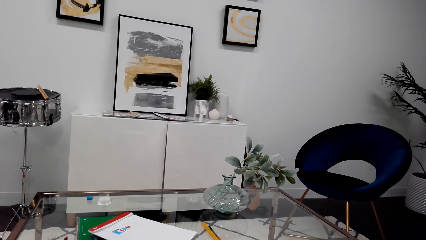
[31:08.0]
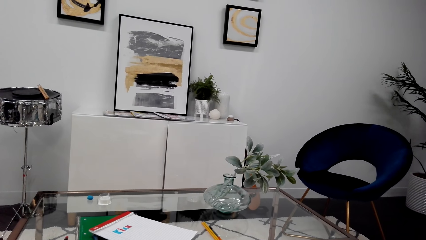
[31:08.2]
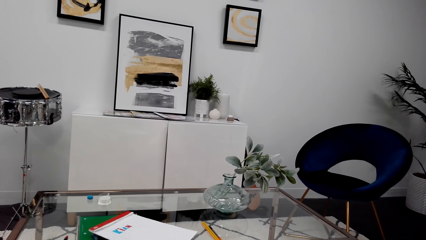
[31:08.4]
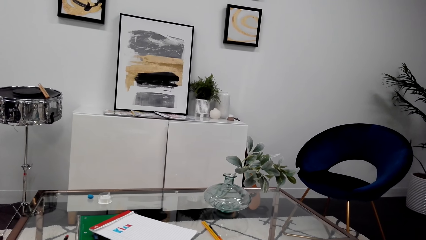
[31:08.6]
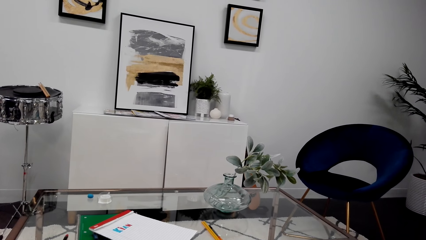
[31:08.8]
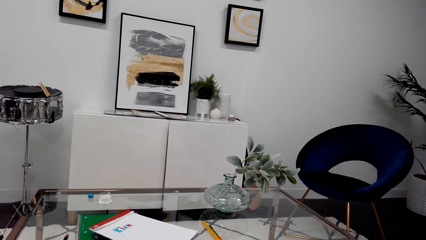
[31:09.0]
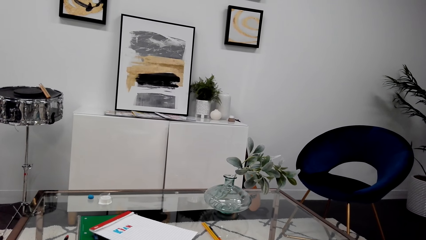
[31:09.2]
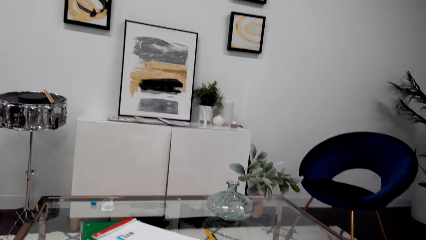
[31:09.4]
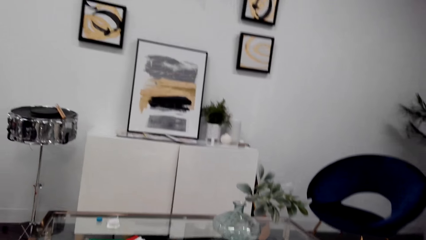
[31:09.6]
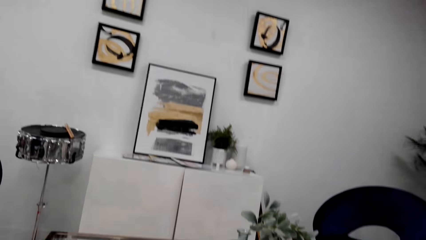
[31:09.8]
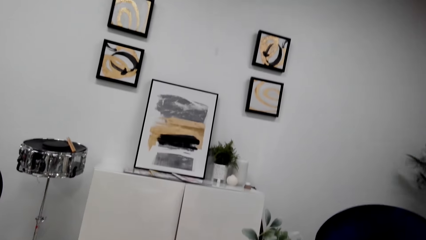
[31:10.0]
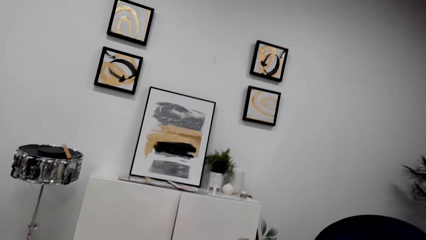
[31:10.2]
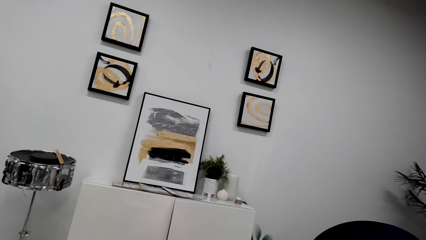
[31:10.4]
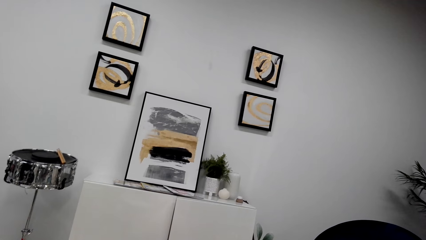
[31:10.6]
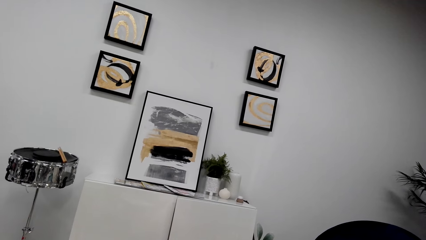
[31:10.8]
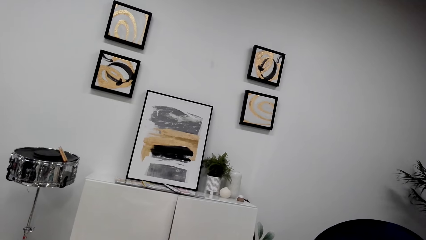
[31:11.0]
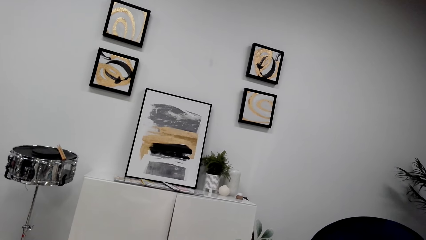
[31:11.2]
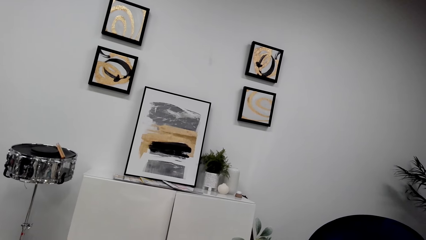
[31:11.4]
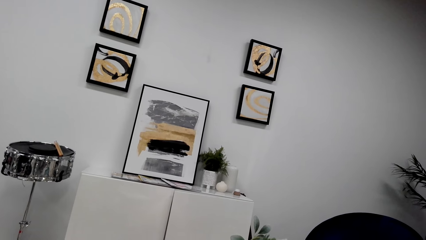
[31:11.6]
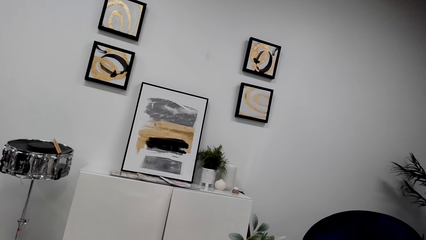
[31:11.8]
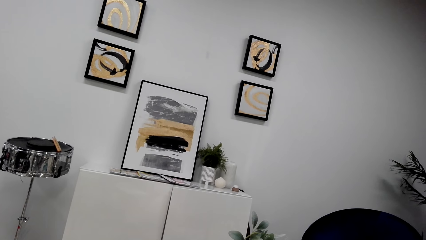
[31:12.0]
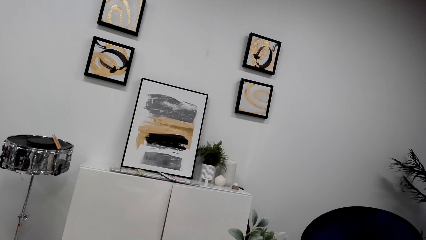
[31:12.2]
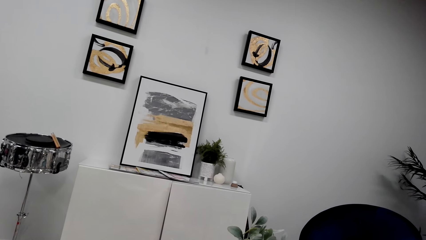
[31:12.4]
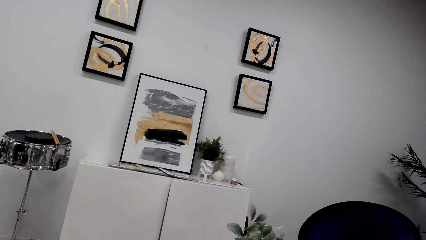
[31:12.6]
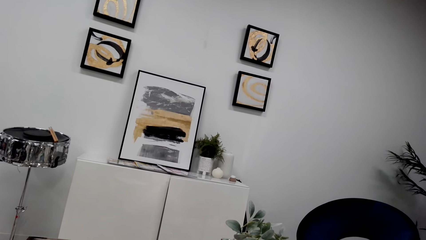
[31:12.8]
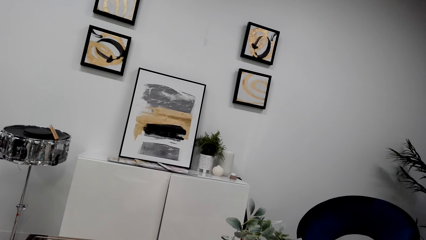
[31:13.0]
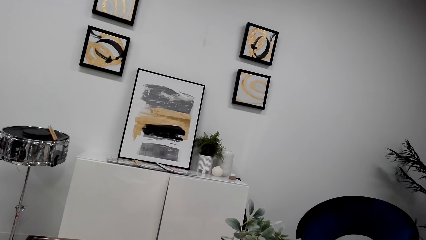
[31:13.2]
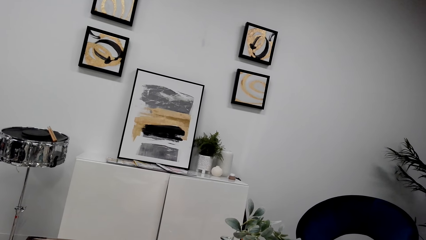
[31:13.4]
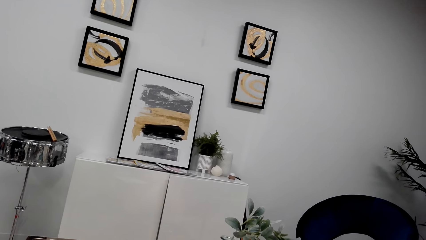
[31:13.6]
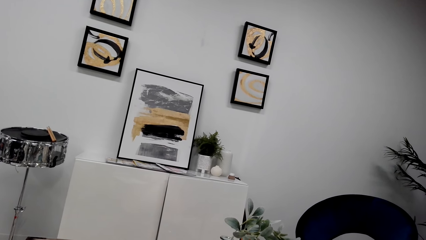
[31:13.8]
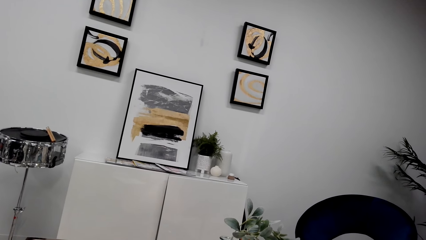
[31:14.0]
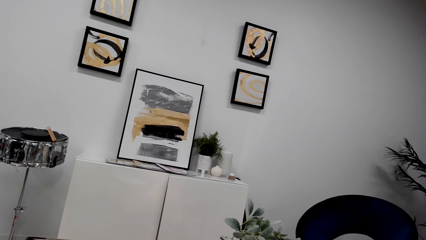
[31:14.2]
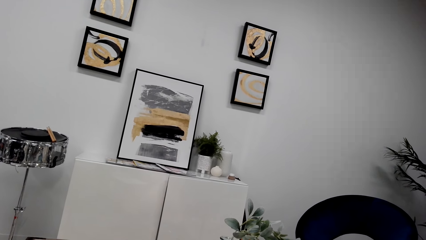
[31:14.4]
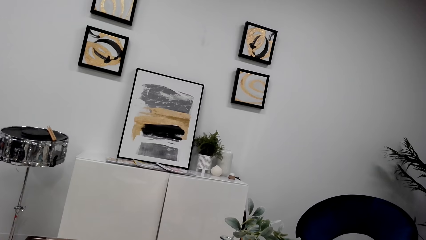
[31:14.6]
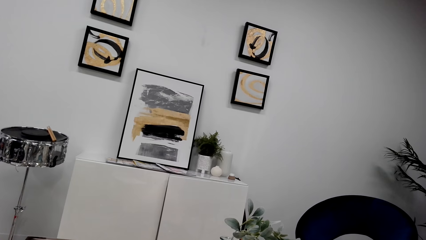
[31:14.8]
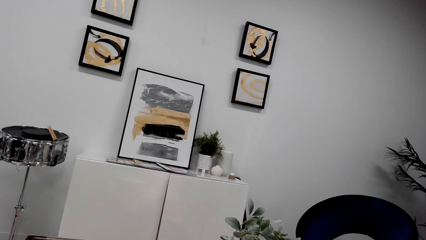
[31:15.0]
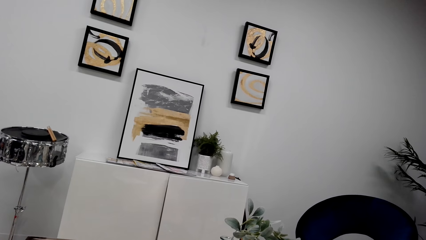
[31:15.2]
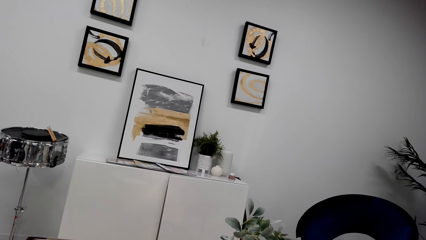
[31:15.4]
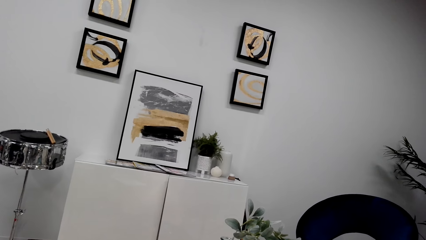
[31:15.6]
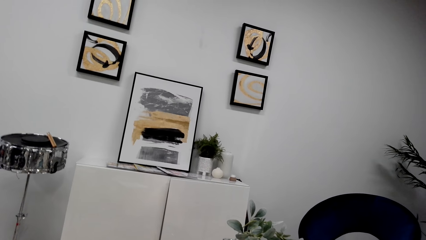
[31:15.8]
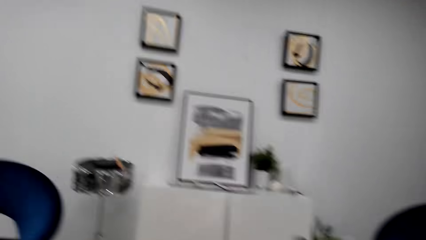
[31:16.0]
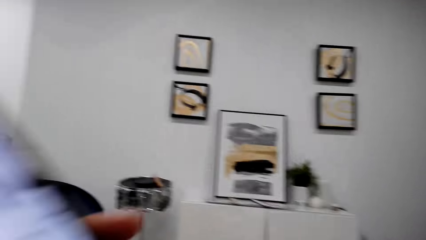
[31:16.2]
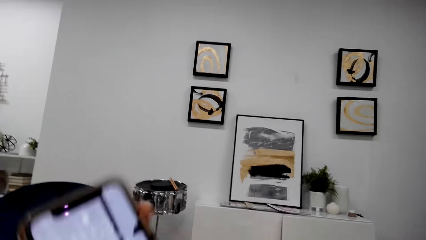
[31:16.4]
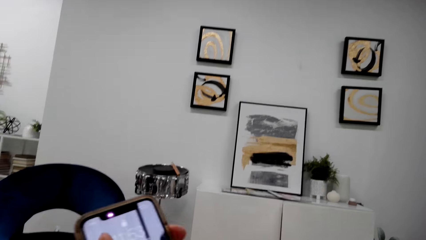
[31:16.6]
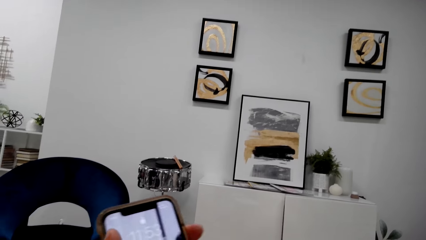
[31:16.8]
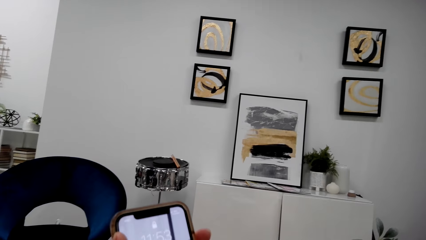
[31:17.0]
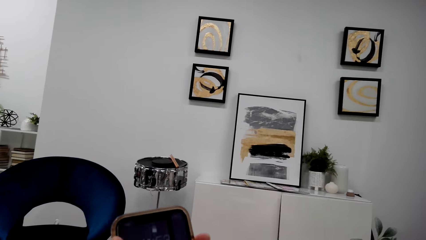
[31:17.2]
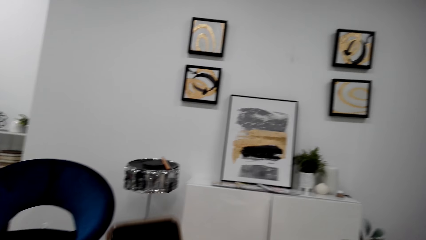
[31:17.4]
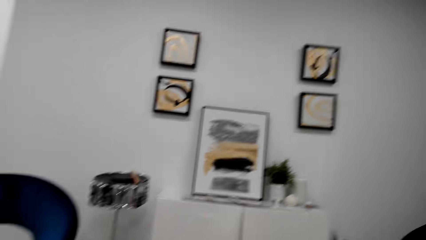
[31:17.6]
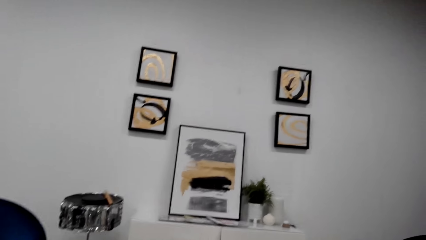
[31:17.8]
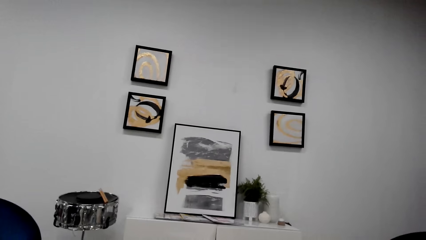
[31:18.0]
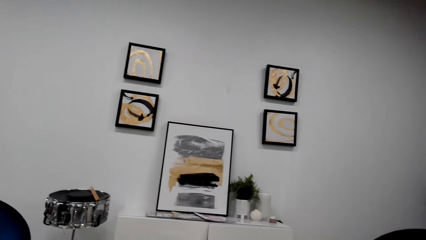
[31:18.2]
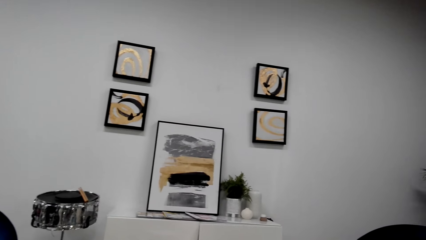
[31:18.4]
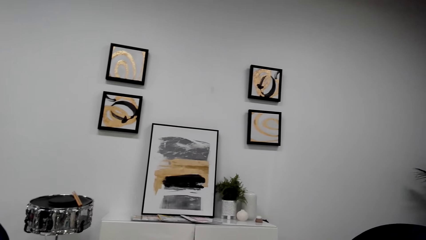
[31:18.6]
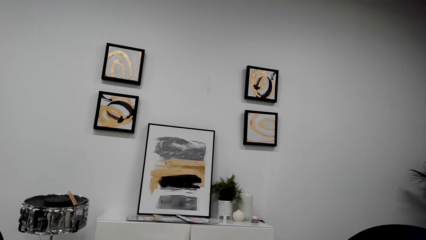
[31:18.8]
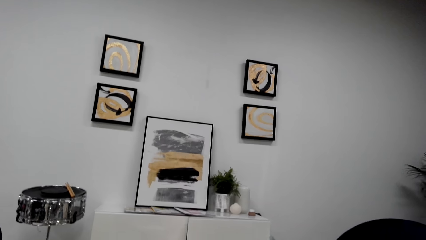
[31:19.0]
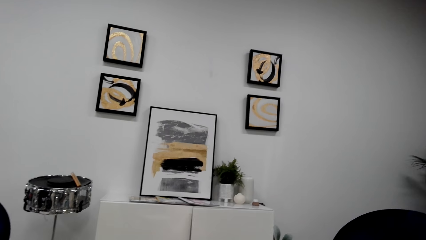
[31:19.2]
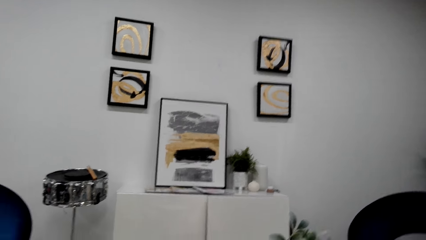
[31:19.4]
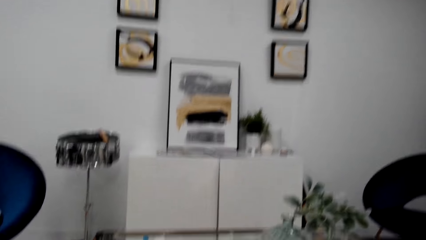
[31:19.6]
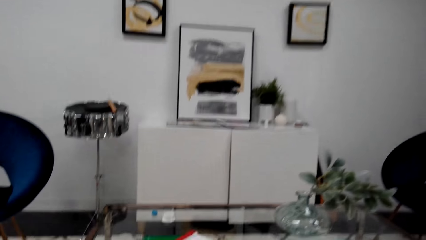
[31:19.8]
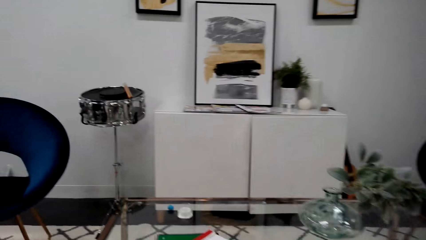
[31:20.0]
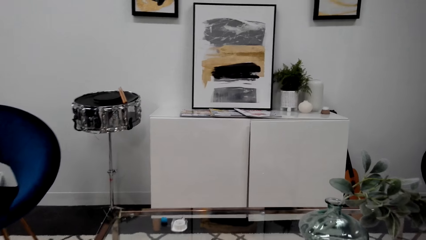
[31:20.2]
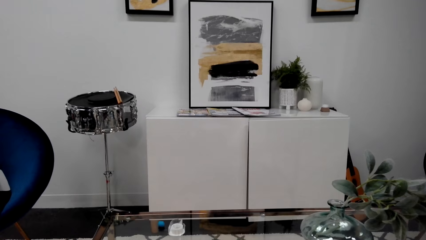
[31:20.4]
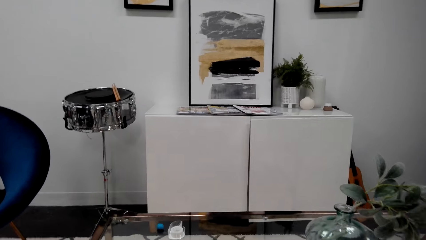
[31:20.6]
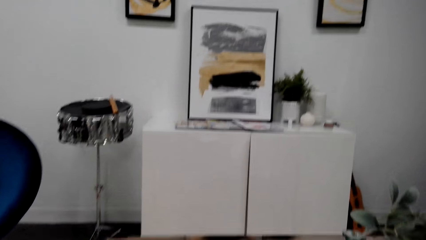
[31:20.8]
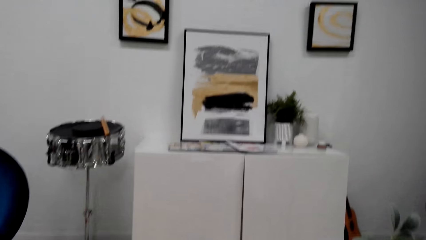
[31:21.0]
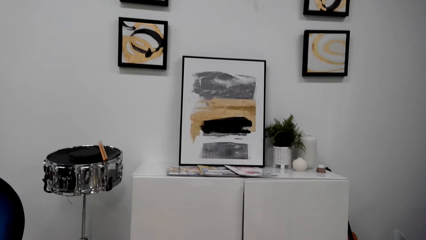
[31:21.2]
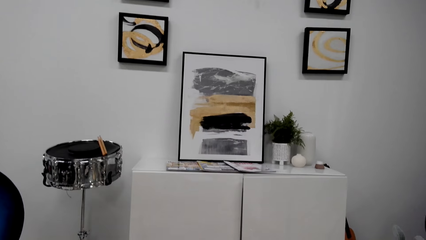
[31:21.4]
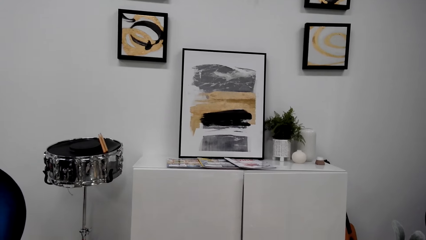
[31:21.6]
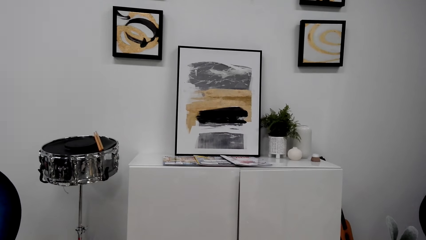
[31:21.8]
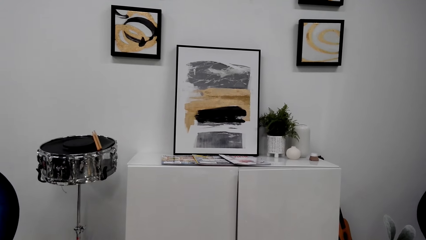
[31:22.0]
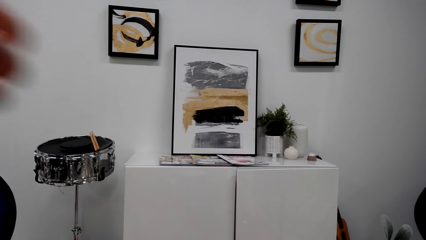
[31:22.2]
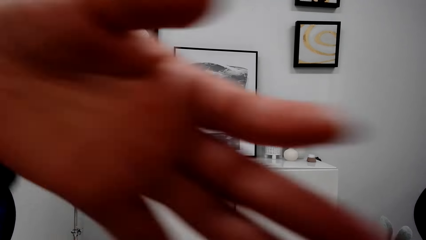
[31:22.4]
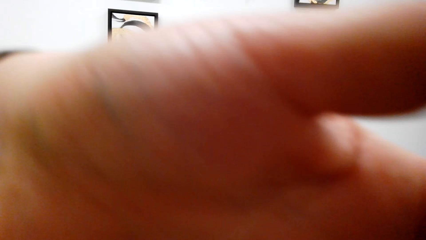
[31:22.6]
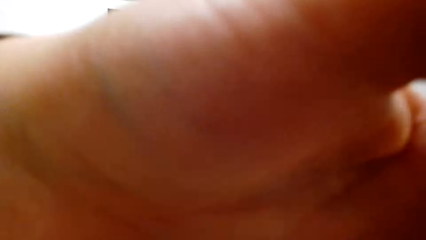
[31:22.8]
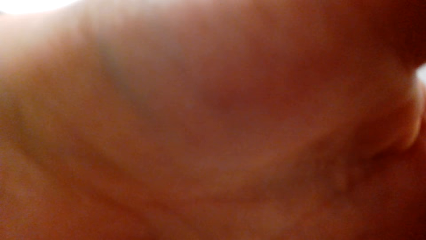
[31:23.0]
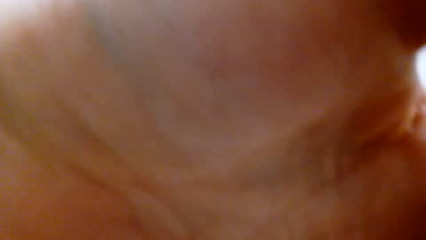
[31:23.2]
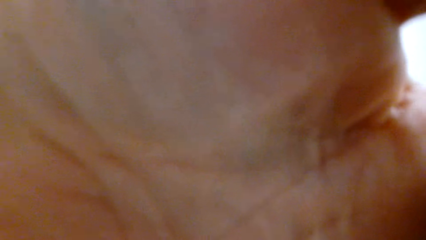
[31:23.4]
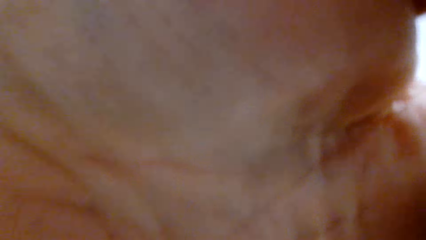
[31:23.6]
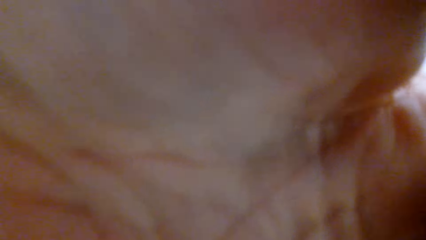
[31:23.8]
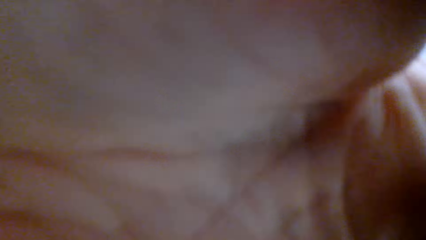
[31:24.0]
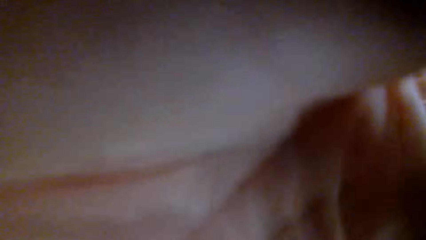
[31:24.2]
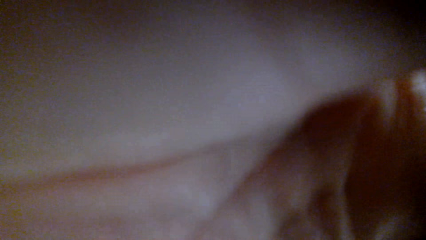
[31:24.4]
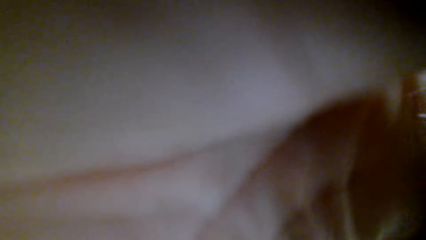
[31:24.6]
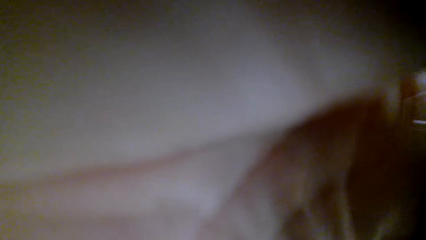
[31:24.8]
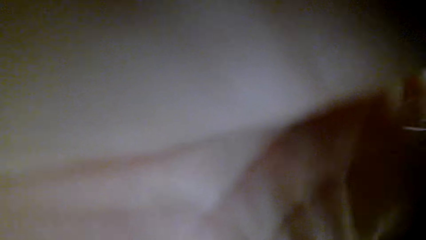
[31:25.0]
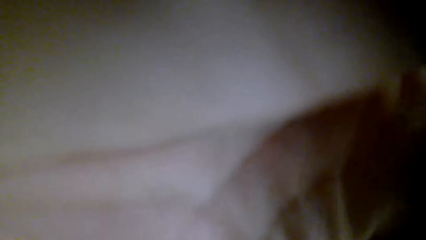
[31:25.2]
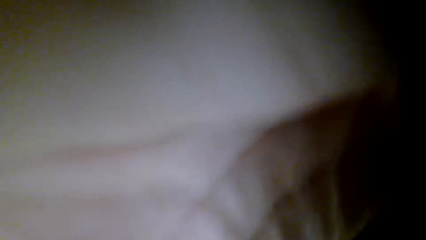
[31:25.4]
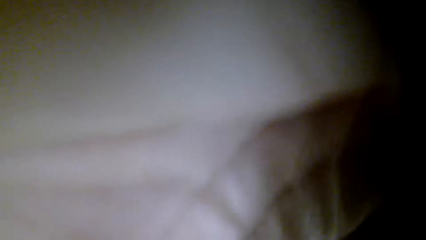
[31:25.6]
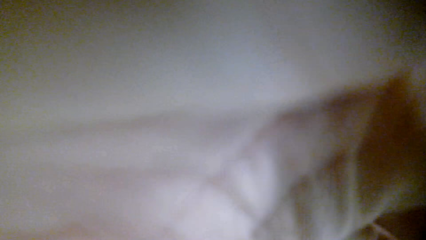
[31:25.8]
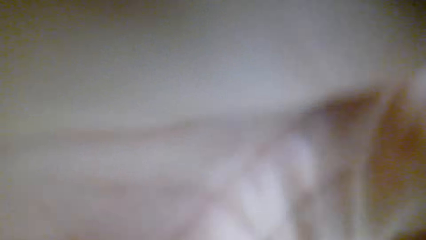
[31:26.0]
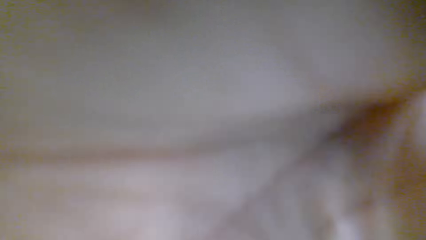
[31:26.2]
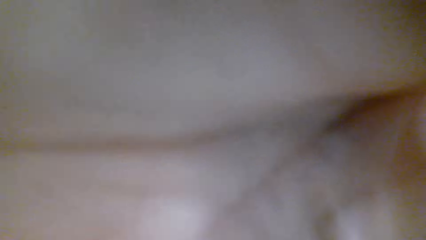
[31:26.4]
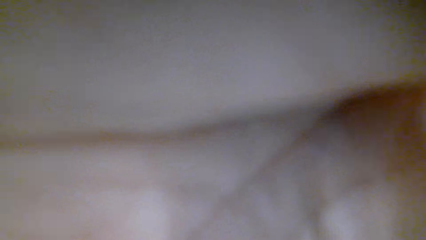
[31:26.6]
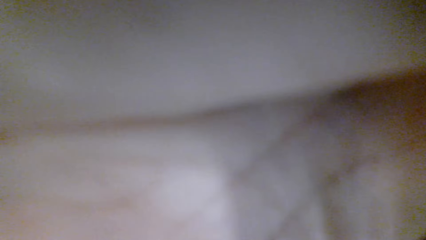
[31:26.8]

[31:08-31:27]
The camera wearer stares at the wall. He operates a phone. He is looking on his phone. He adjusts a camera.
